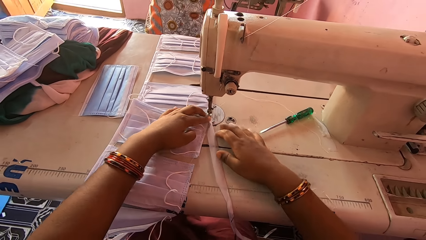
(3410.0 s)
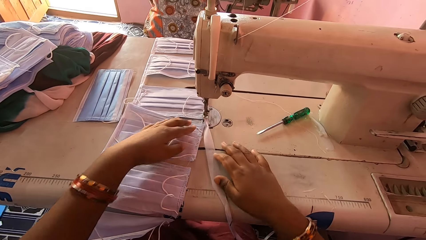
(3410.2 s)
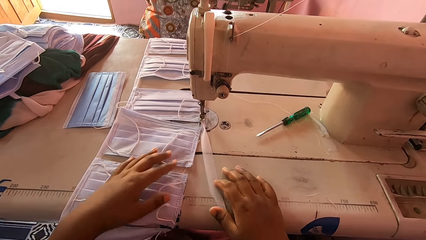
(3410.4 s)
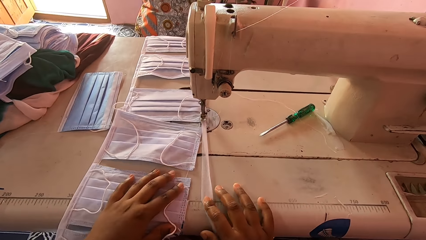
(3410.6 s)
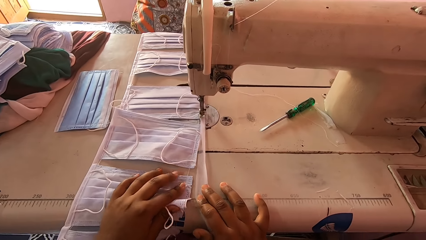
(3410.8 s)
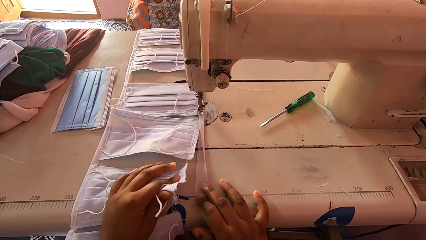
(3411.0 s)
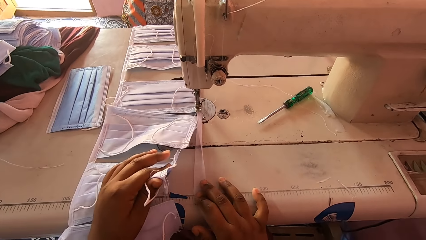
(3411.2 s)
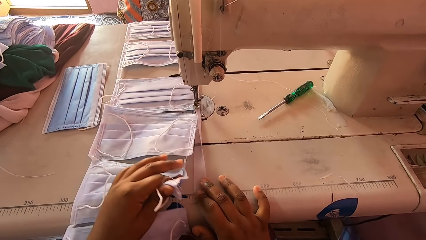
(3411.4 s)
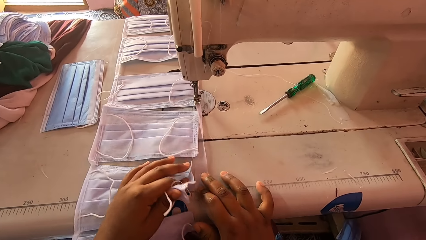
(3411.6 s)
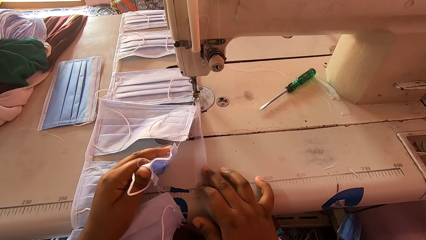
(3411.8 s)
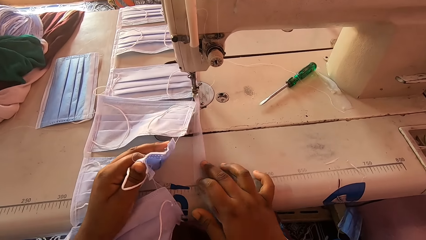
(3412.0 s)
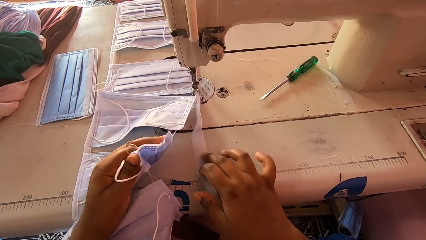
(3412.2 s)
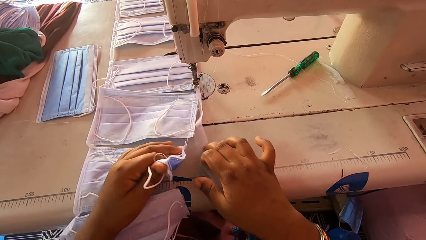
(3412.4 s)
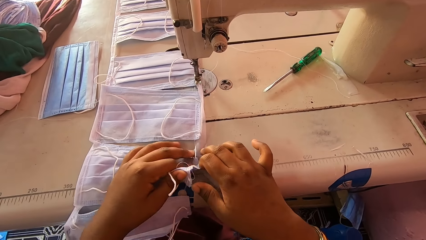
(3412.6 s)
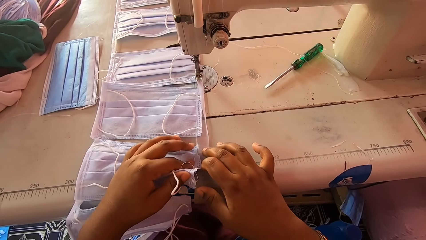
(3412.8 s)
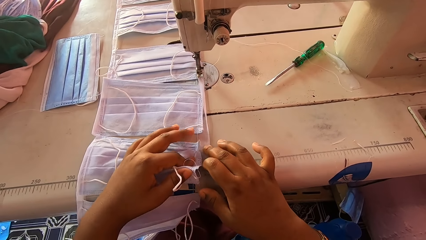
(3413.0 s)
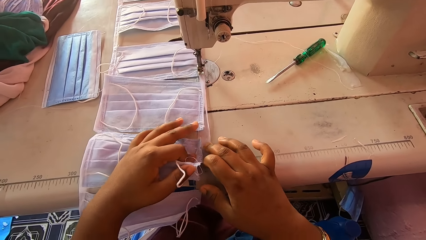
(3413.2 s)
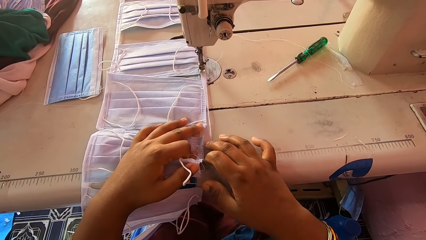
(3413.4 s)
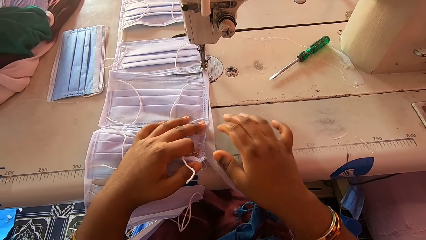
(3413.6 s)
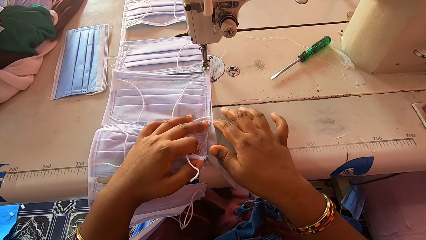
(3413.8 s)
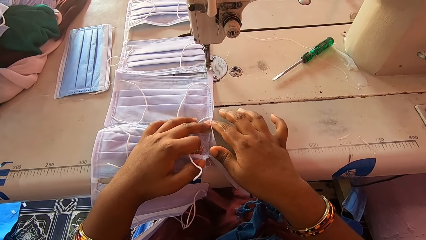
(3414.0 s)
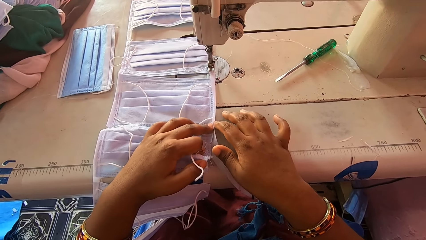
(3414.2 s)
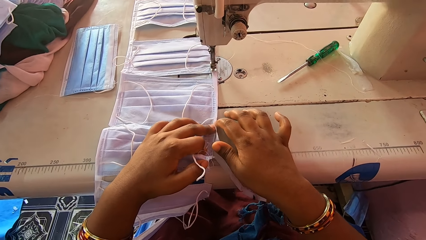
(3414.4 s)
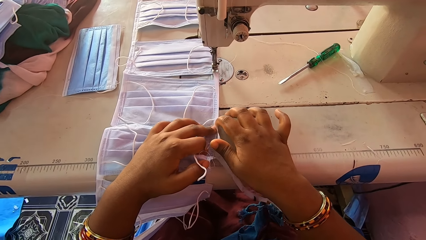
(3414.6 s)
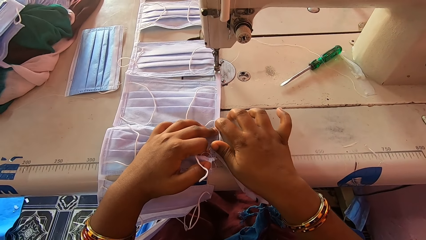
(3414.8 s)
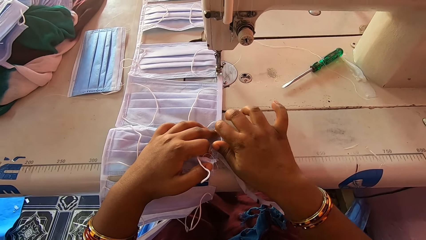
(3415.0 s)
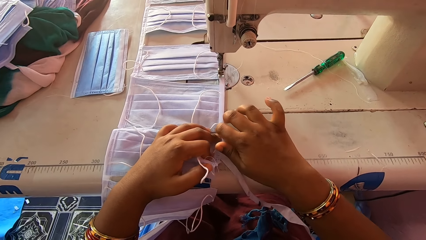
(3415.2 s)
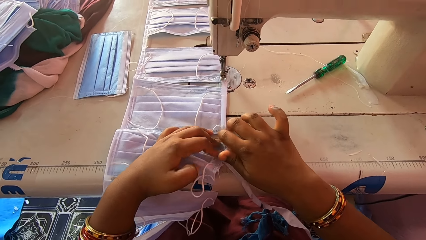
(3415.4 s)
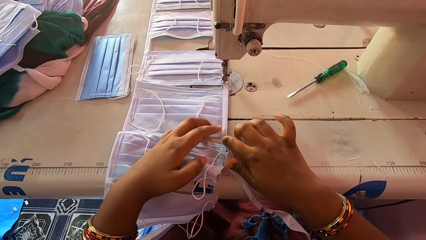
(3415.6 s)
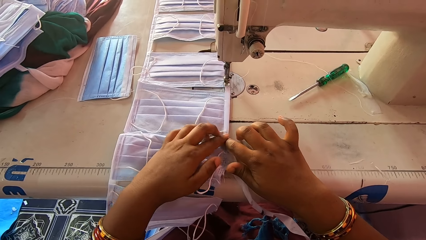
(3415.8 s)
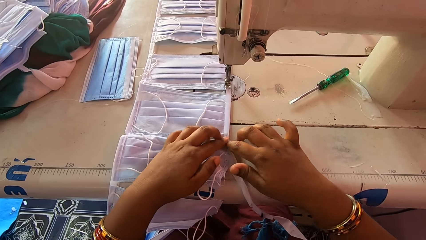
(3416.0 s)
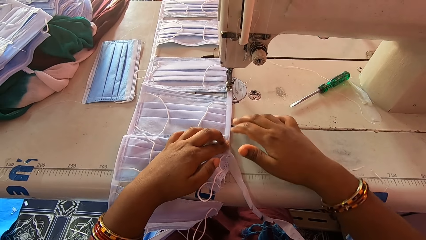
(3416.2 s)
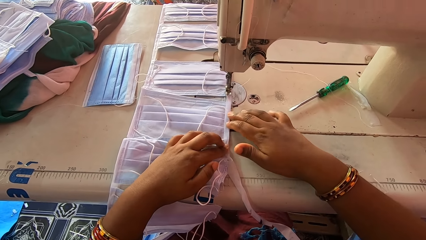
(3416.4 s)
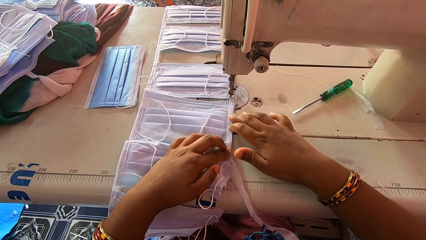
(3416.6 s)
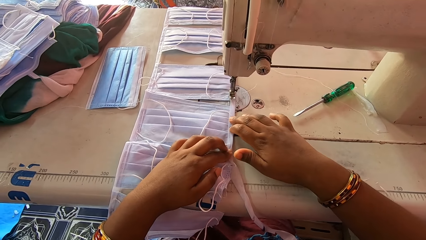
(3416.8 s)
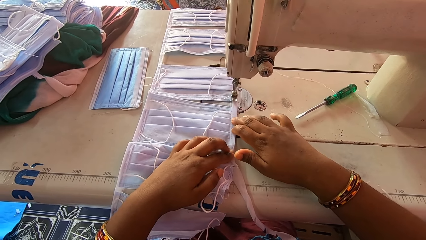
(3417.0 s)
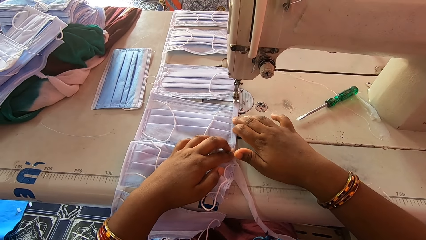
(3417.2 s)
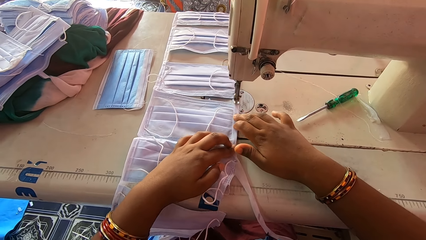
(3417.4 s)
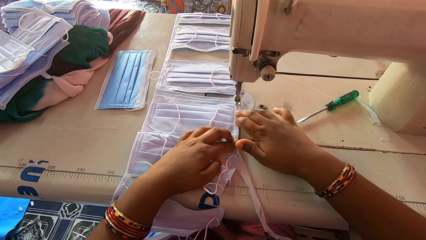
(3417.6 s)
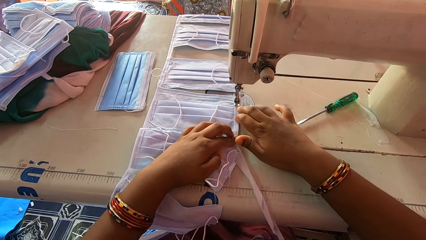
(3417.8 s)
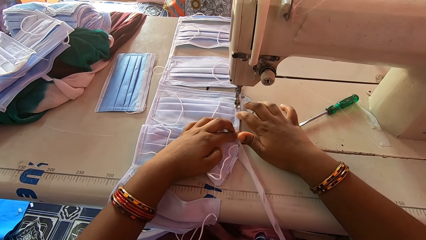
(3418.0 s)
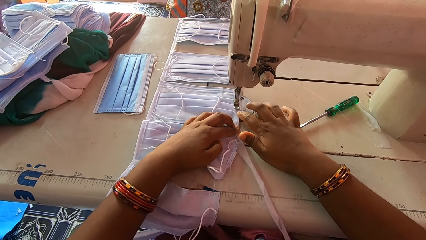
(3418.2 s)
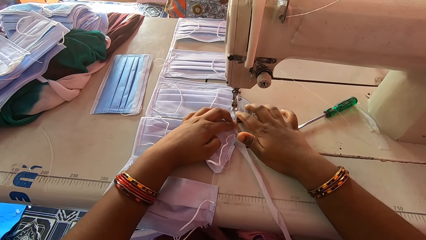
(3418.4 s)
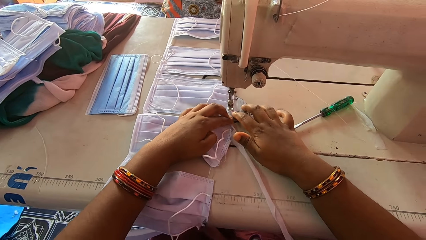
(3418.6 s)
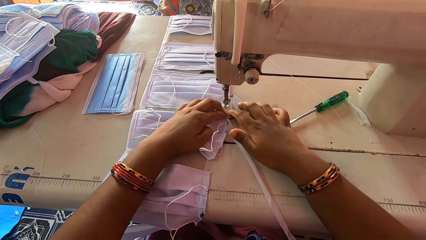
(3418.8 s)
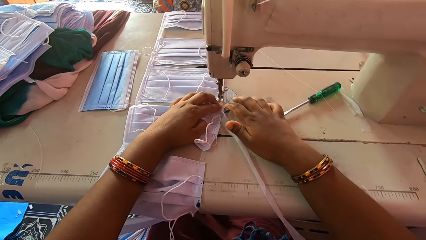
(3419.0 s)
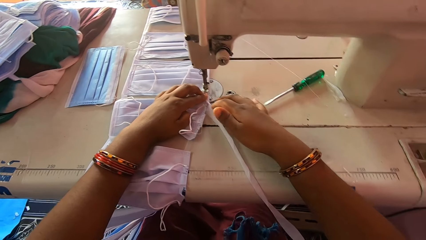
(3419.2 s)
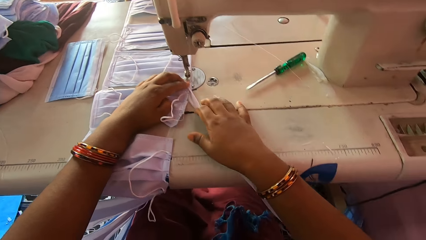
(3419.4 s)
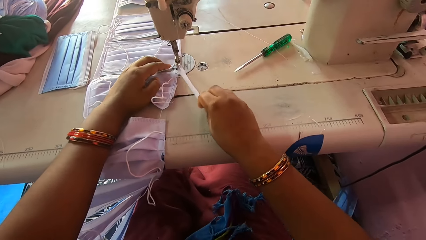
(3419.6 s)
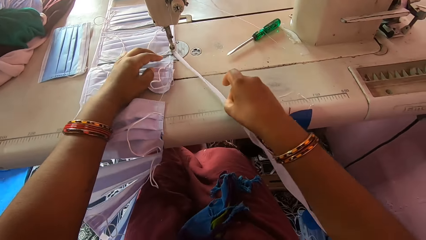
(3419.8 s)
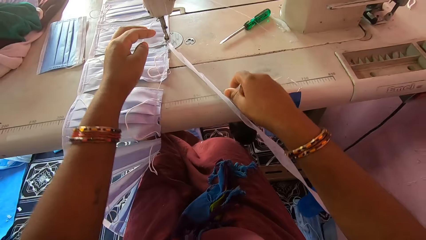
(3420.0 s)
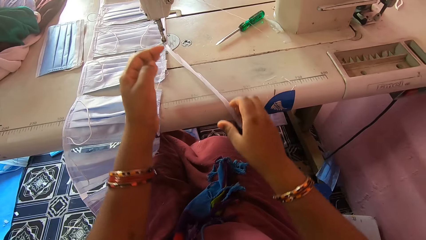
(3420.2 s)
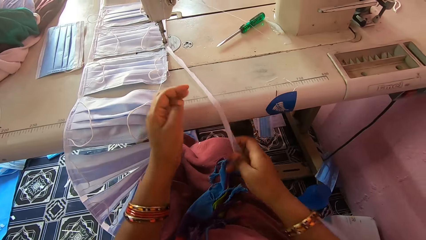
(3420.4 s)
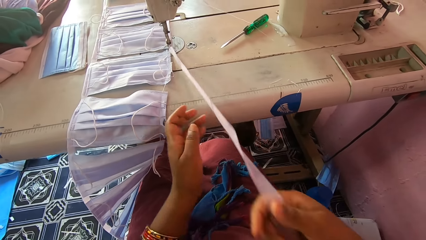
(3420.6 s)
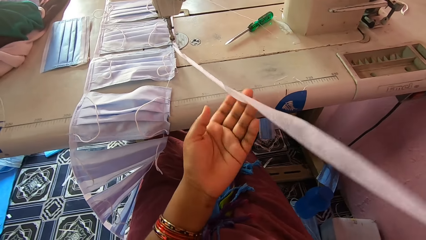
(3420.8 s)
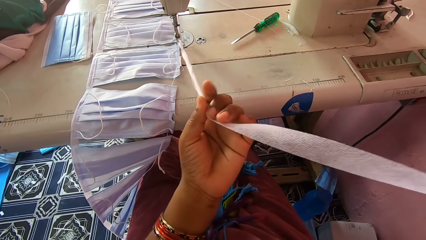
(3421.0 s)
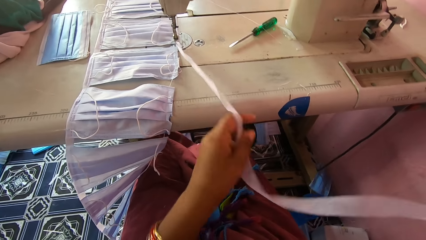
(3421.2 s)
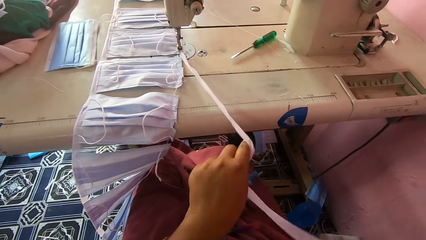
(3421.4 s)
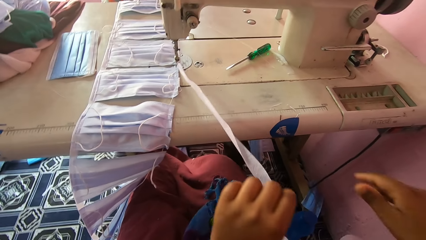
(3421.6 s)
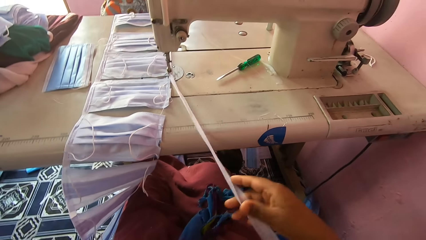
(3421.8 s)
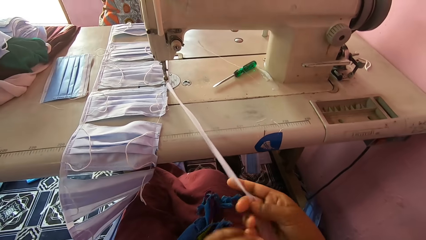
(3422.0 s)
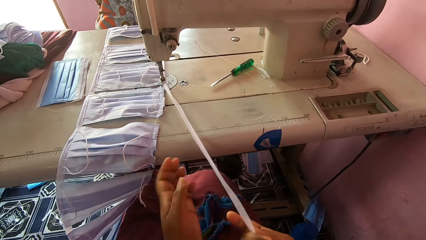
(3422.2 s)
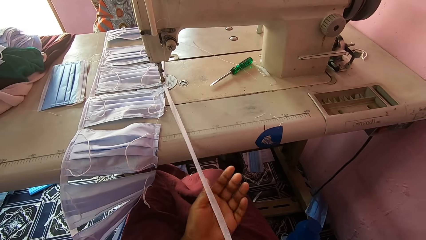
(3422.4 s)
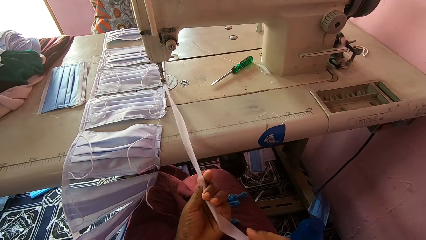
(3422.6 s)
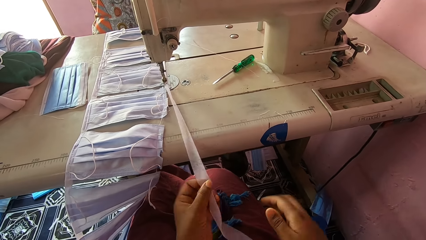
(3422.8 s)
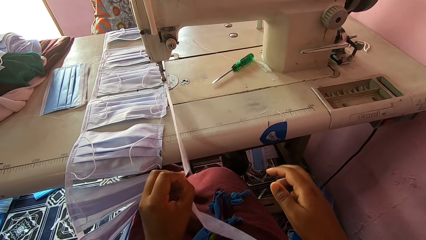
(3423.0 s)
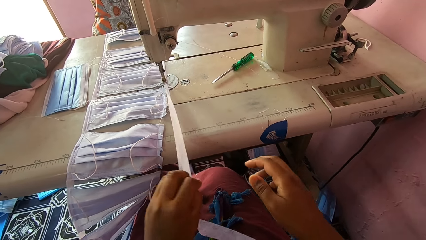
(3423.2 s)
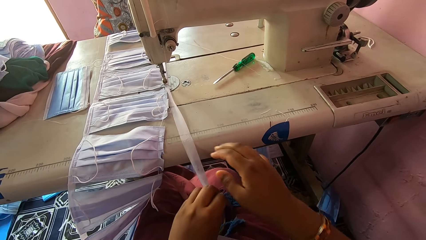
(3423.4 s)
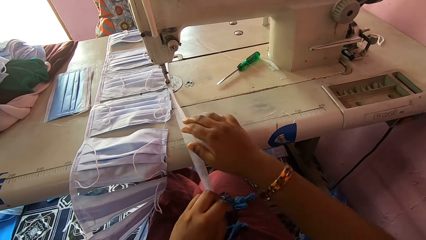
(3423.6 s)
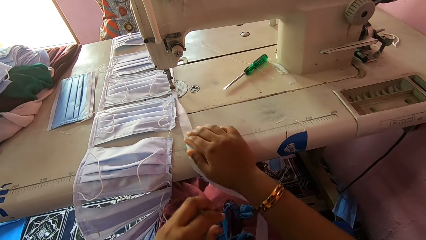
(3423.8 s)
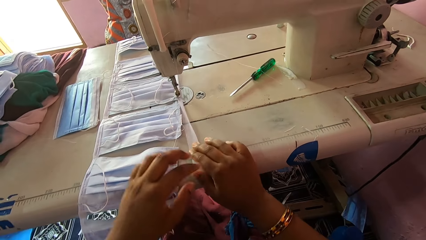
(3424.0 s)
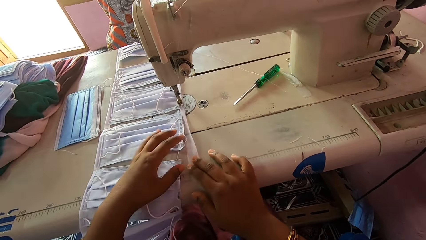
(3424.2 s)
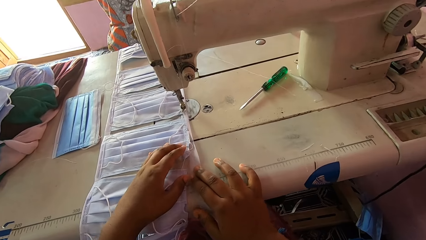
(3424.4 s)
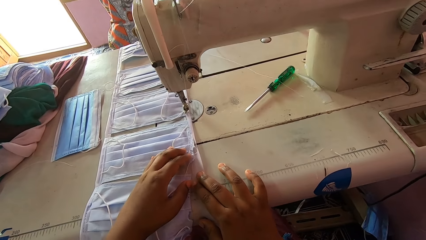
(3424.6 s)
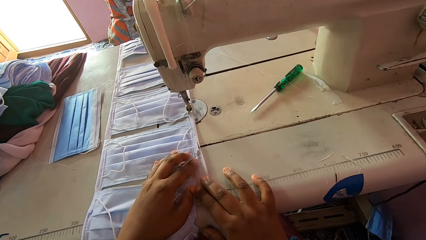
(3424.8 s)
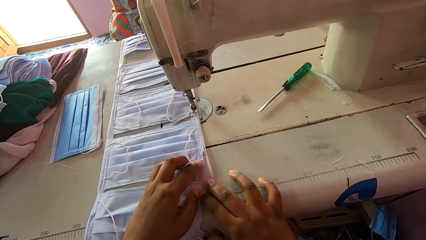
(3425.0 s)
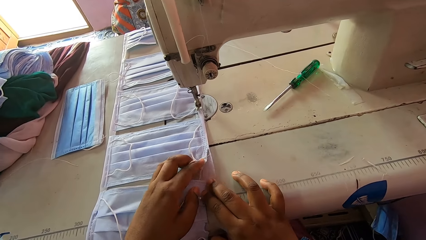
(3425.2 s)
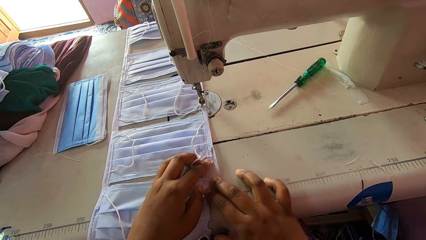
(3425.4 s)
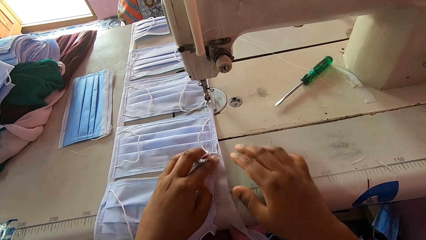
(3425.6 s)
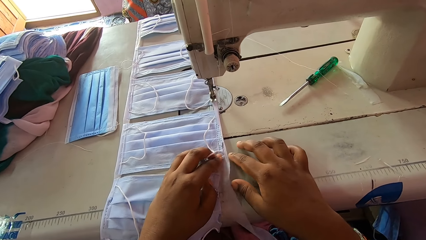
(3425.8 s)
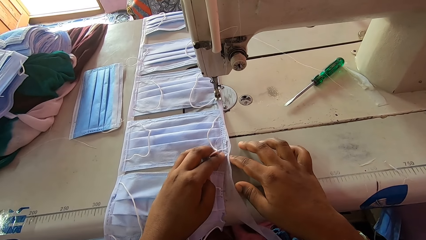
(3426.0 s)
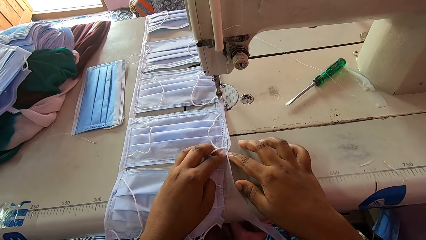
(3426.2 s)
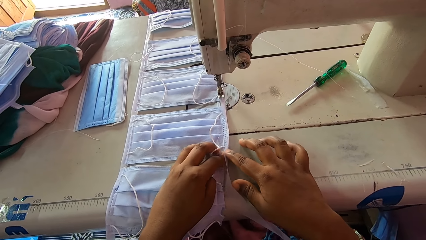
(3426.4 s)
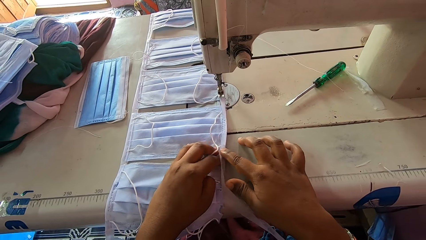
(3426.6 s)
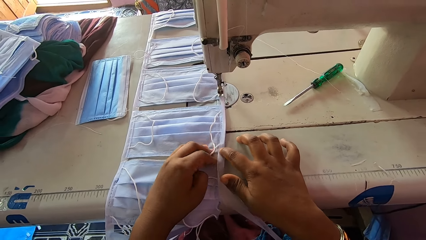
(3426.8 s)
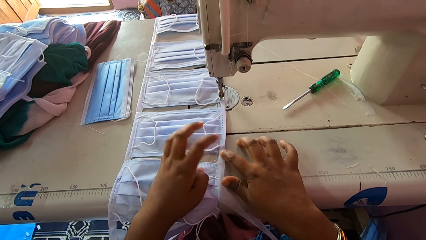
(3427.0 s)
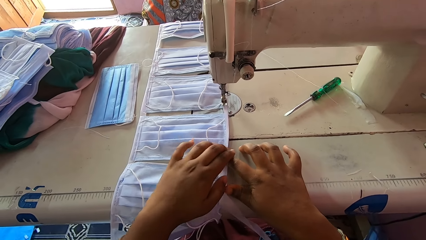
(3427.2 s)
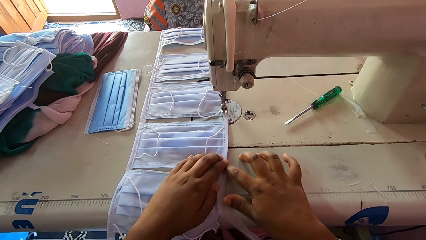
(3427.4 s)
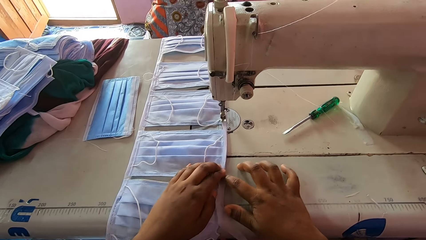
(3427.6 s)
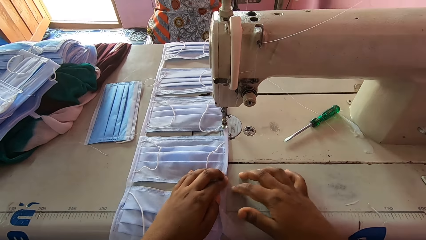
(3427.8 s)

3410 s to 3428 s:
The camera wearer aligns the mask with both hands. She holds the masks with both hands. She sews the piece of mask with a sewing machine. She holds the piece of the mask with both hands. She aligns the mask with both hands.
